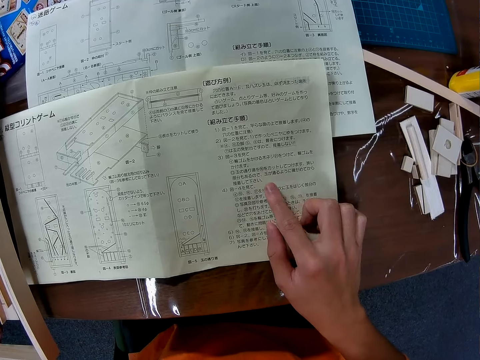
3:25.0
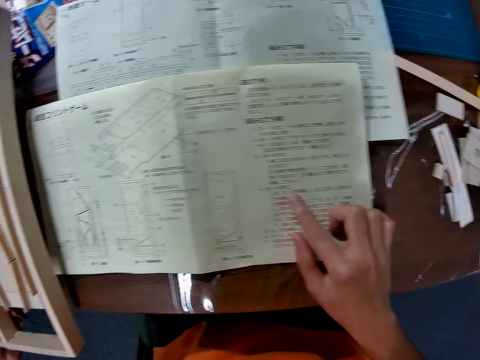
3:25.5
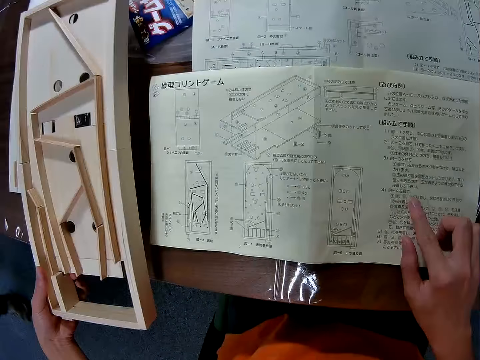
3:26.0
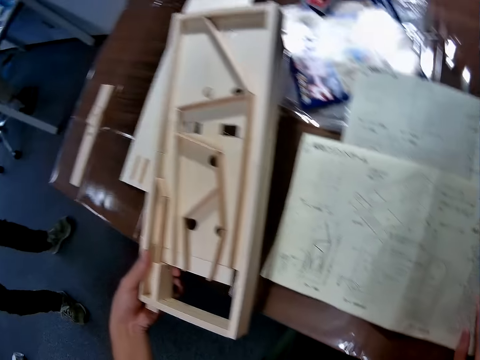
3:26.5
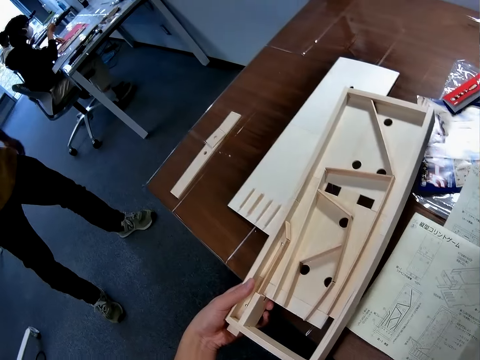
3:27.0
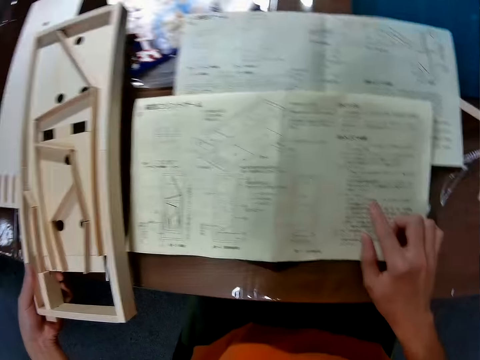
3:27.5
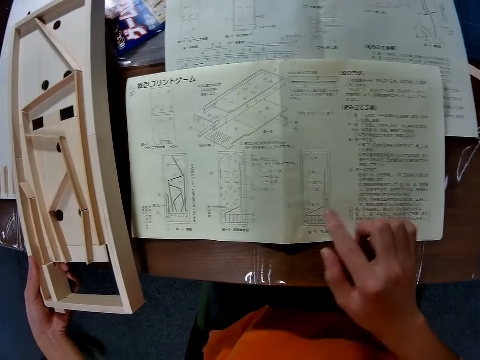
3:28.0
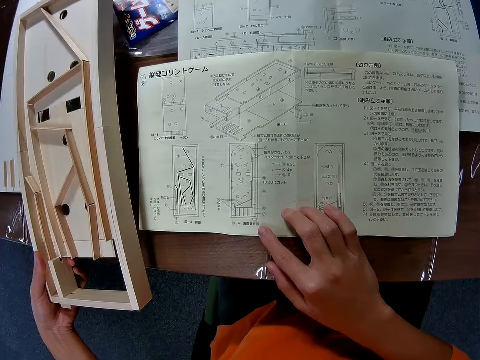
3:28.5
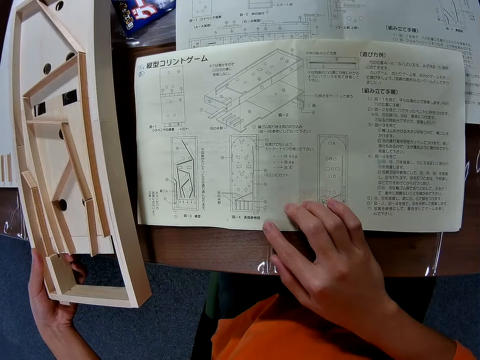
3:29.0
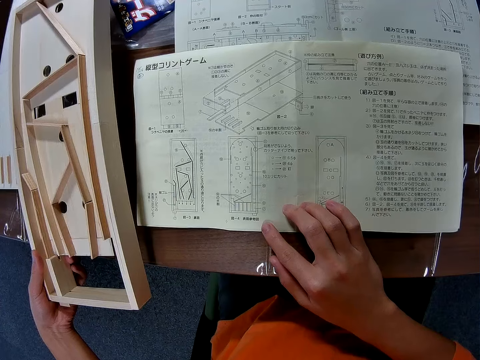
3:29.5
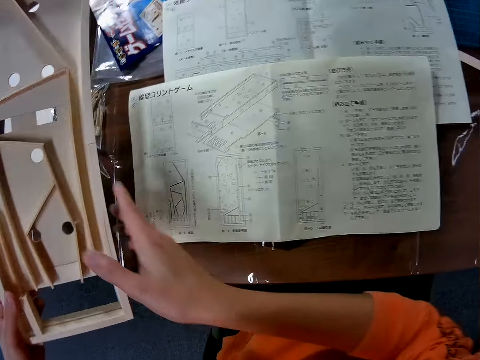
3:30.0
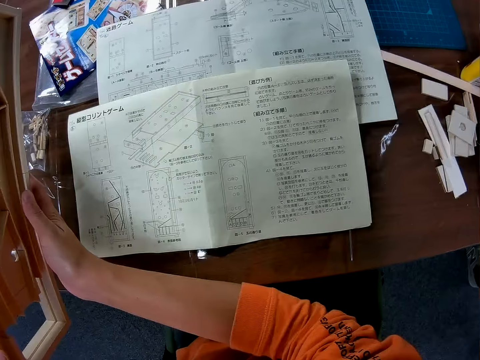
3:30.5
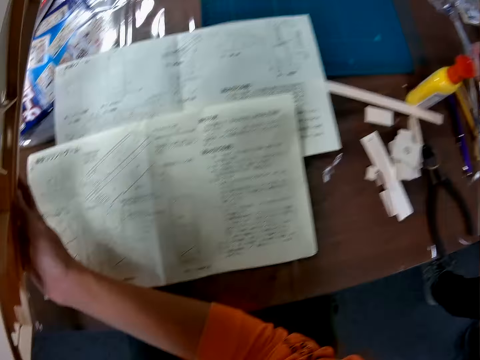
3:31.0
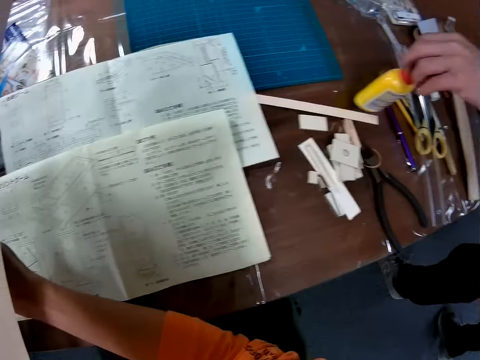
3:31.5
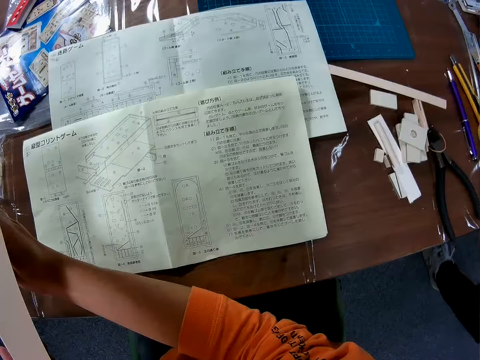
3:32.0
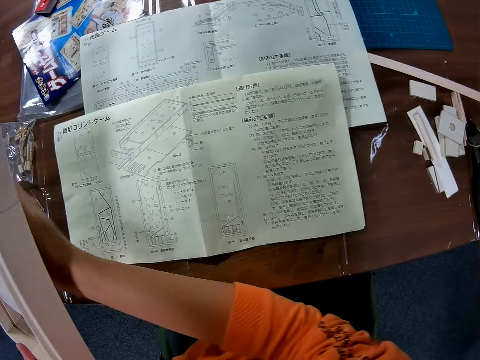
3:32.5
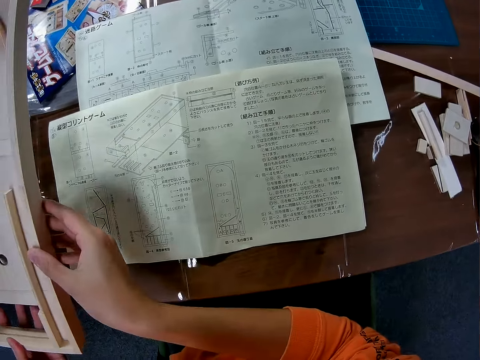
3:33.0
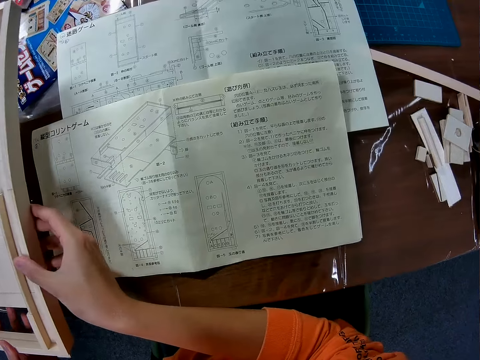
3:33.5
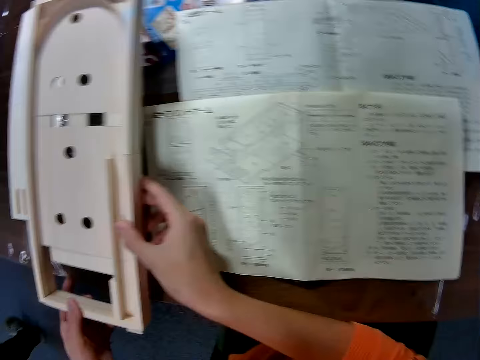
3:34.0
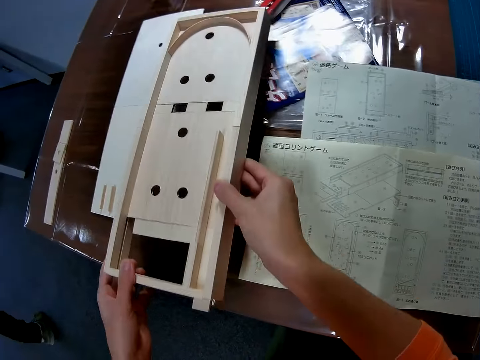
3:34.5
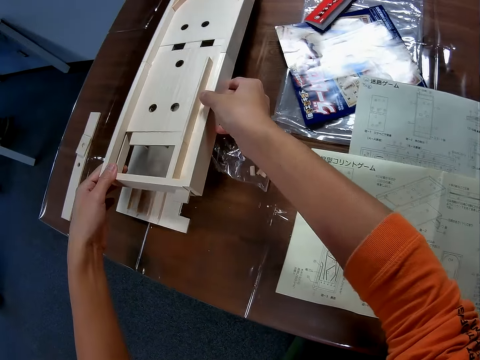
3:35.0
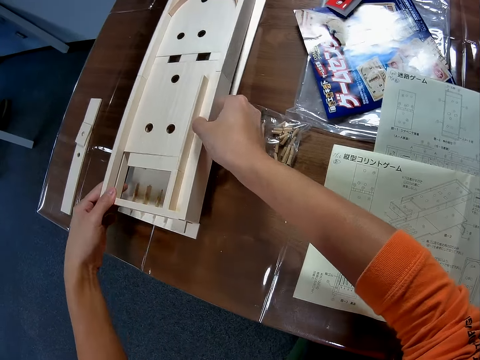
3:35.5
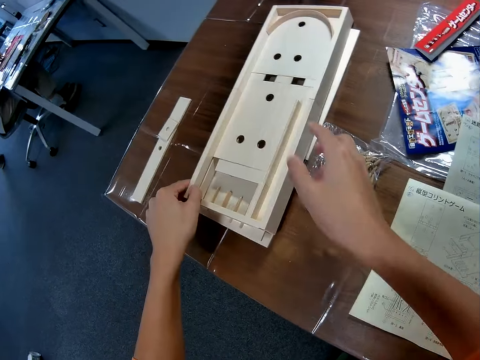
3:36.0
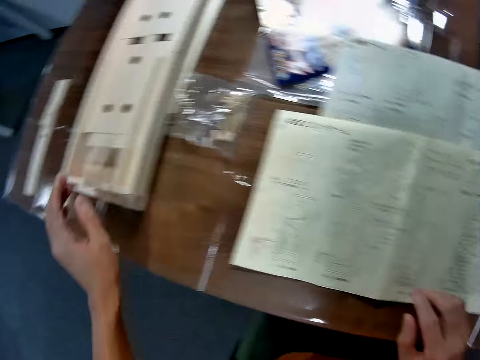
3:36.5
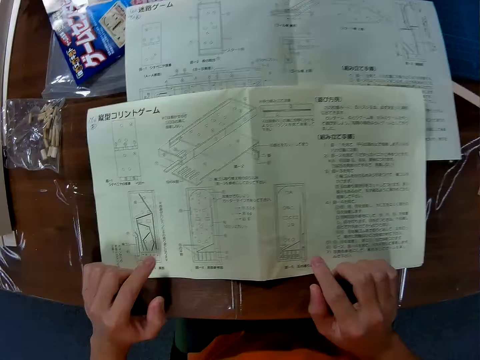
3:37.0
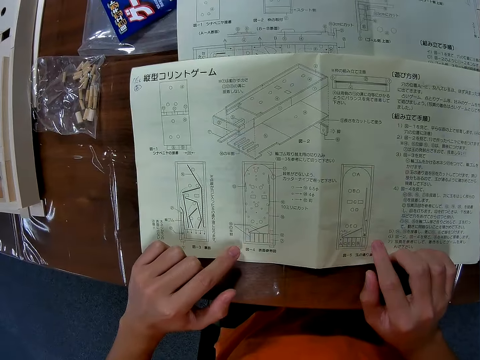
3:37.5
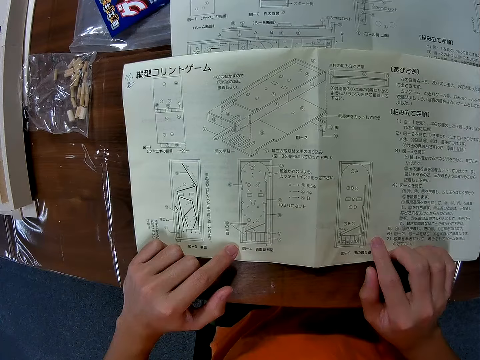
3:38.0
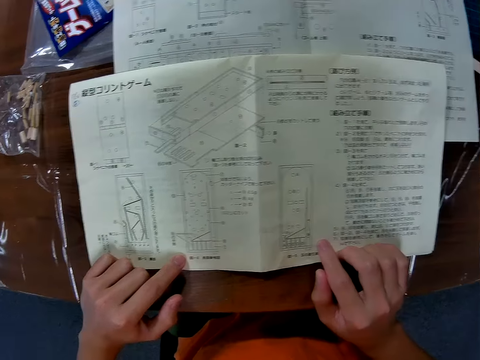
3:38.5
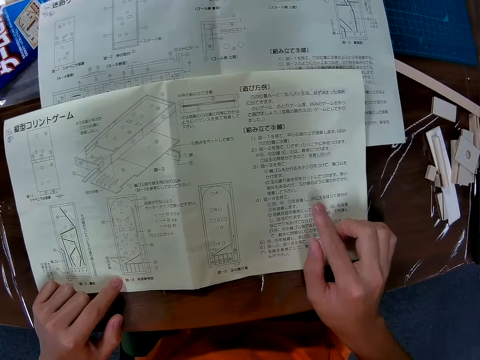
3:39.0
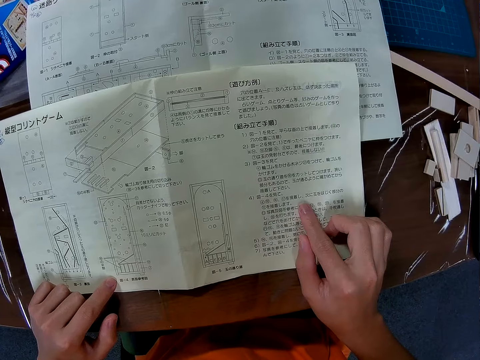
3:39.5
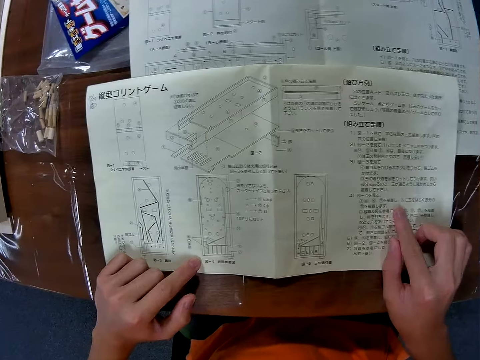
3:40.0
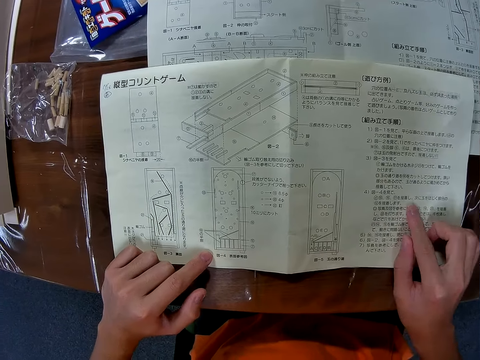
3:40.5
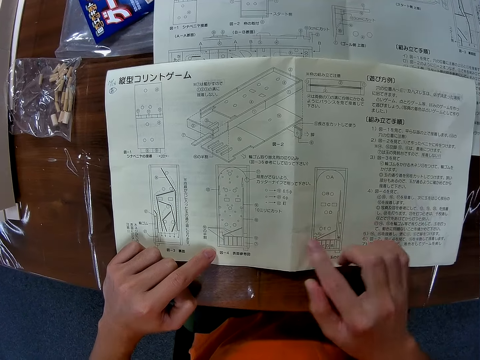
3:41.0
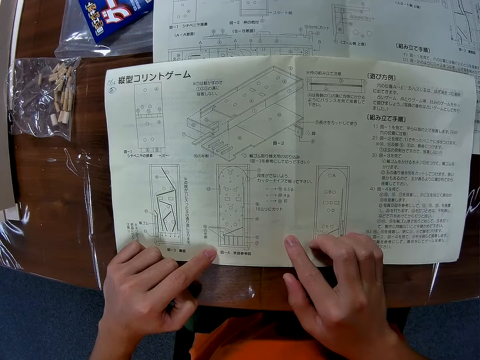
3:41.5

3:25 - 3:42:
A man enters the room. The camera wearer looks at the board. He looks left at the man. He stares at the blueprint paper on the table. He holds the wooden mechanical model with both hands. The man picks up the glue. The camera wearer drops the wooden mechanical model on the table. He places his hands on the table. He stares at the blueprint paper on the table.

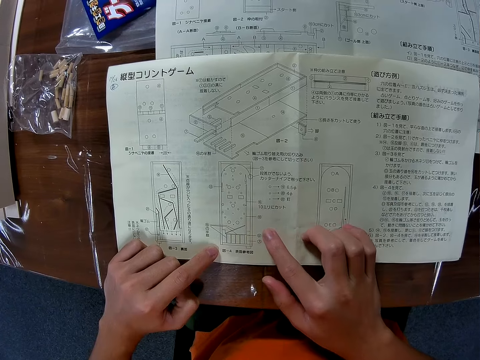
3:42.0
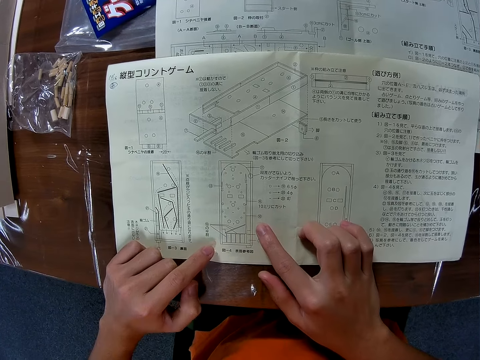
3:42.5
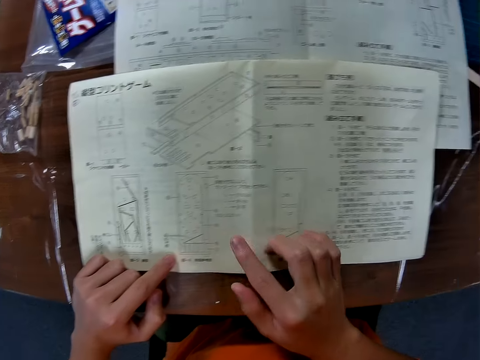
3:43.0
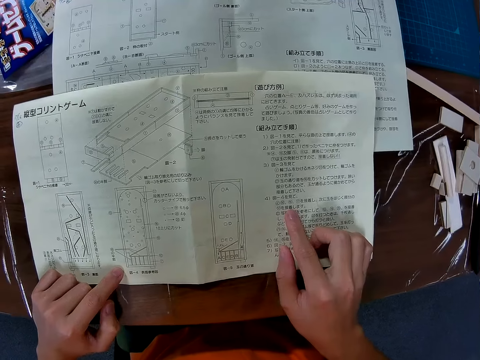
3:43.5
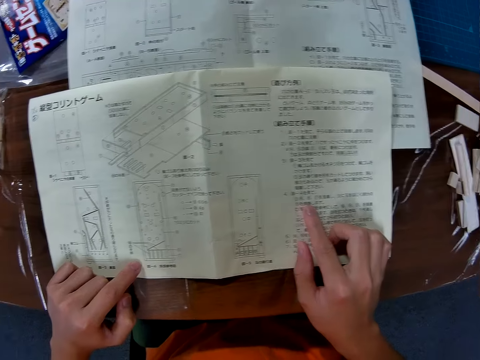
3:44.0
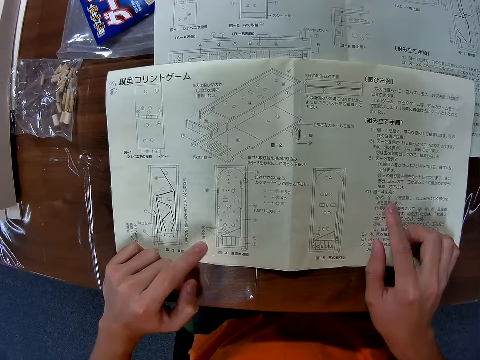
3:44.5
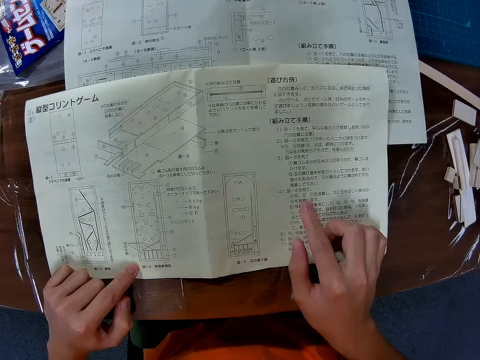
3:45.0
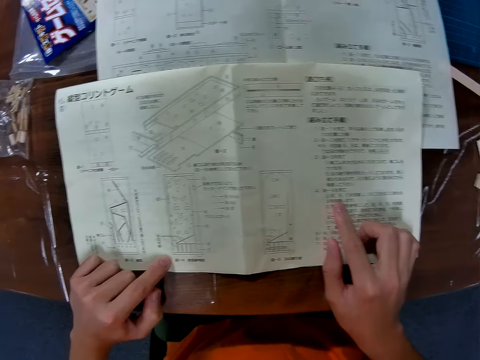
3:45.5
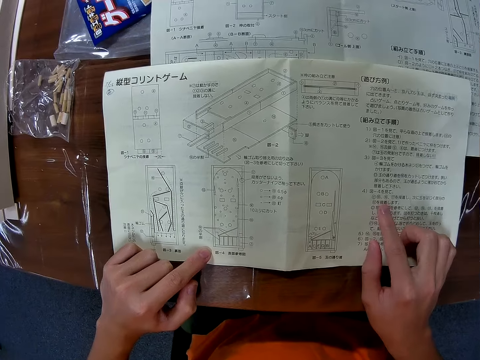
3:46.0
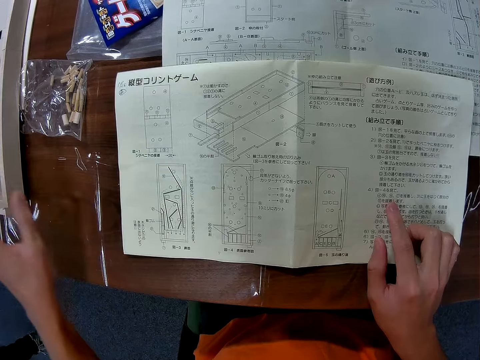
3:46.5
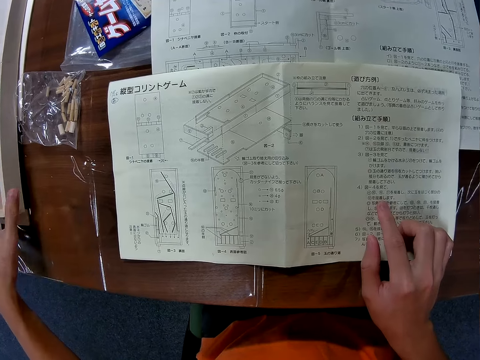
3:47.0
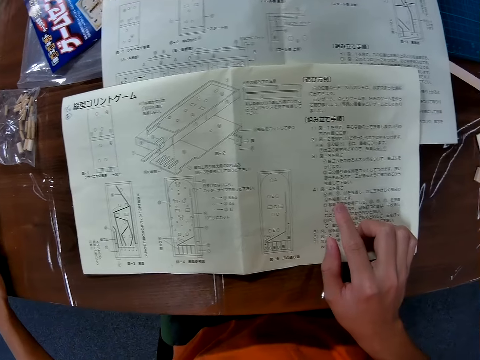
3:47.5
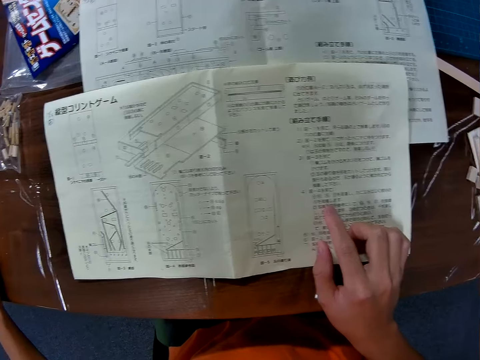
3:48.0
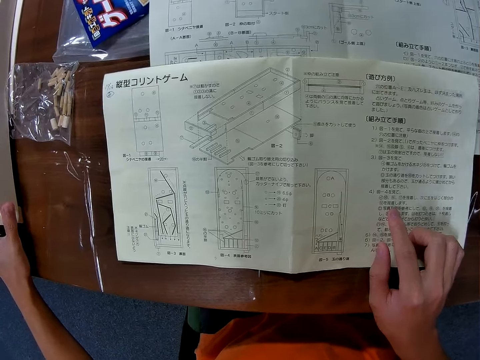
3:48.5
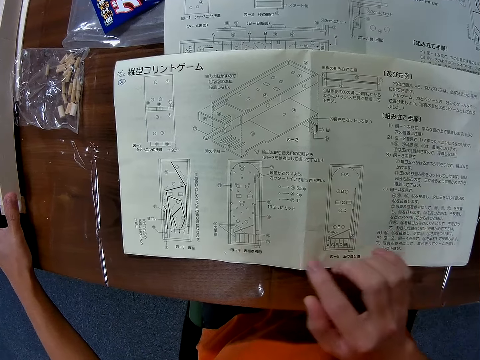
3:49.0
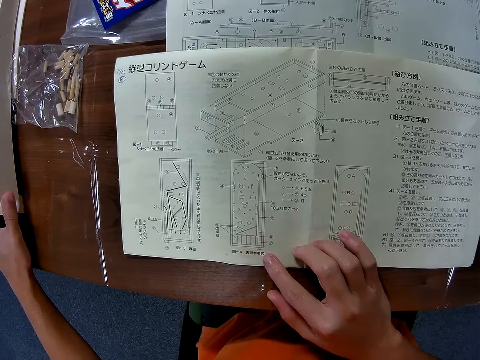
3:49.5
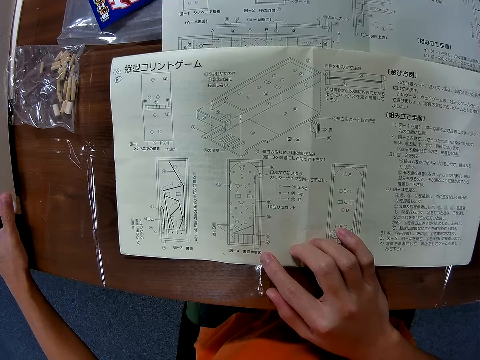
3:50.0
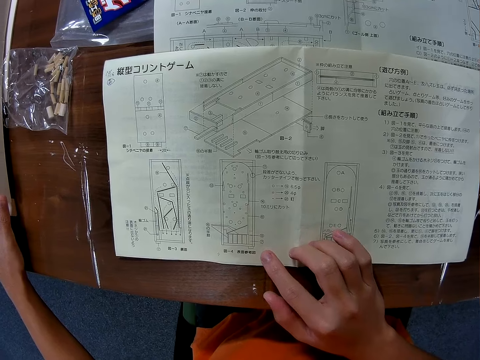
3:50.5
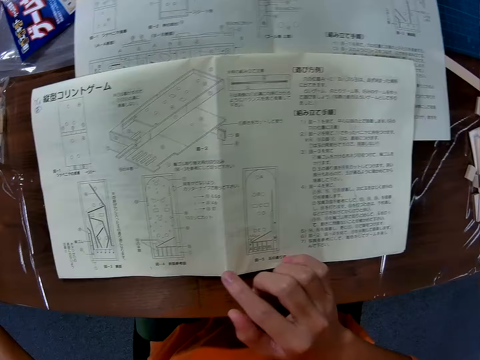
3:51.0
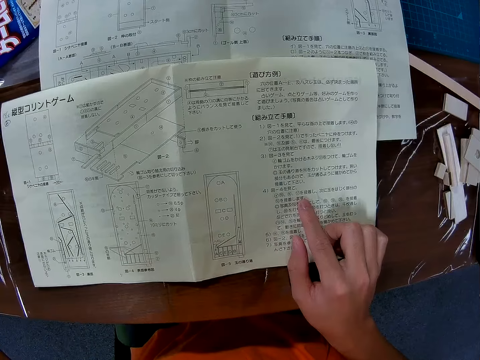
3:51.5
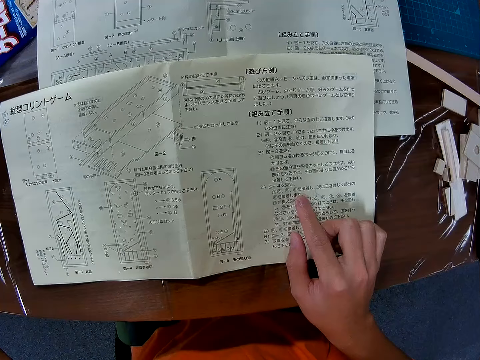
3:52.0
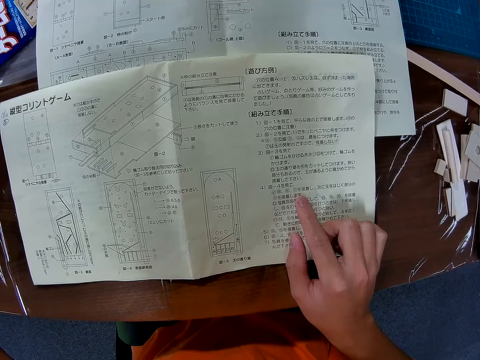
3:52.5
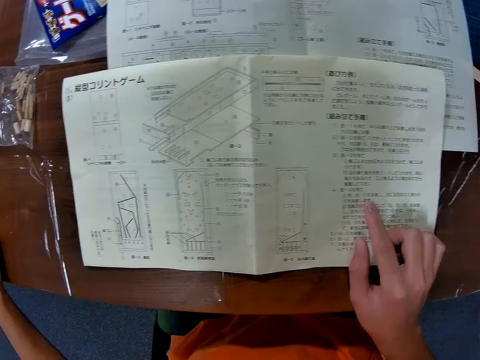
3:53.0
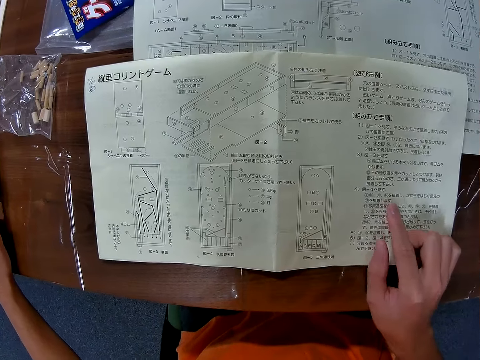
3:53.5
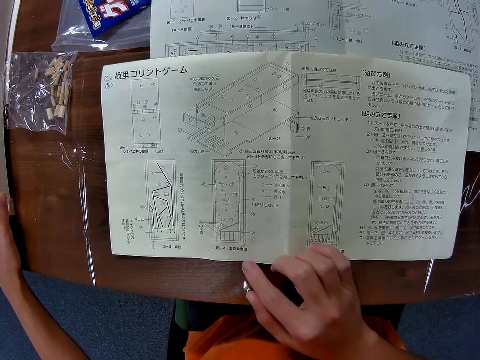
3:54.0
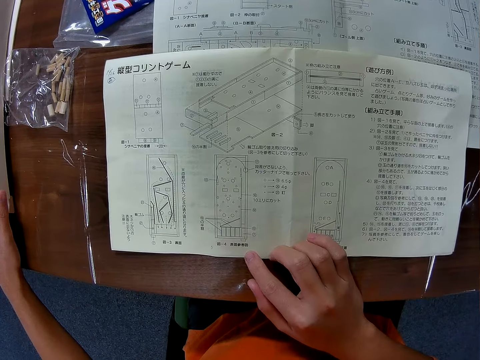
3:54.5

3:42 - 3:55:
The camera wearer places his left hand on the wooden mechanical model on the table. He holds the wooden object. He stares at the blueprint paper on the table.
